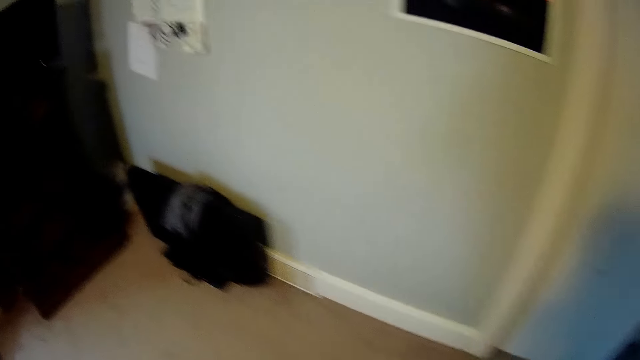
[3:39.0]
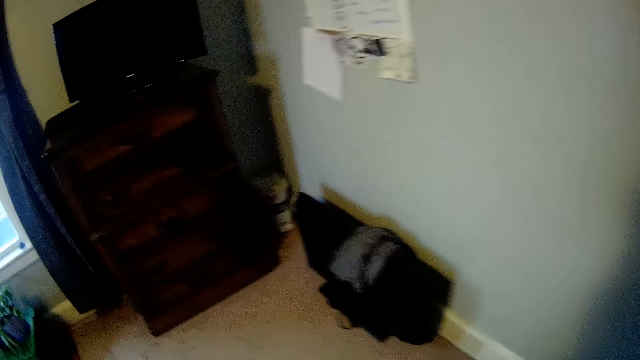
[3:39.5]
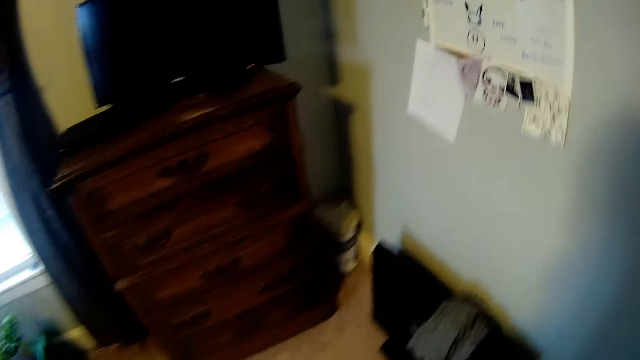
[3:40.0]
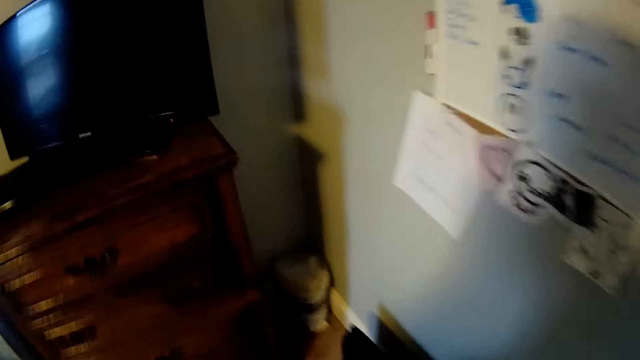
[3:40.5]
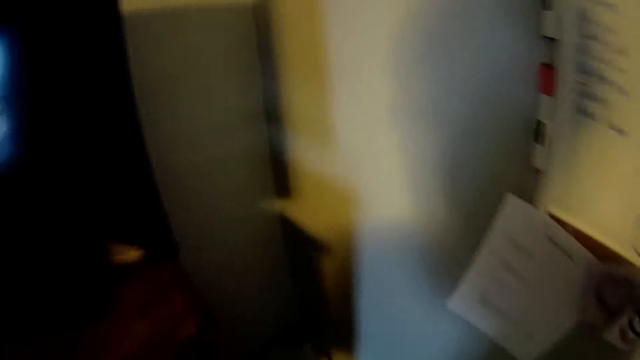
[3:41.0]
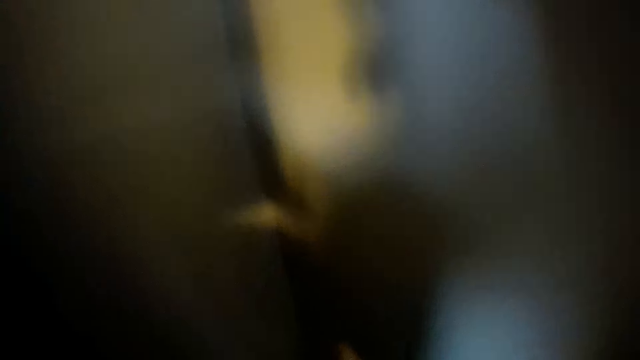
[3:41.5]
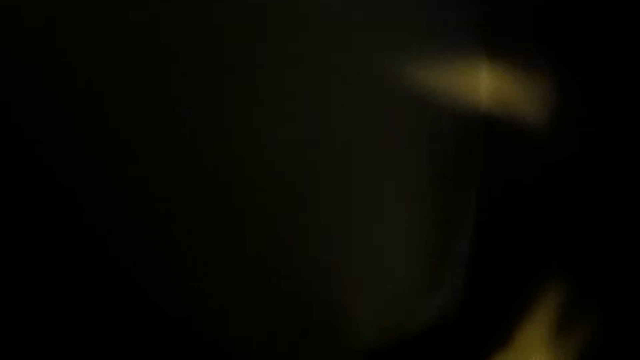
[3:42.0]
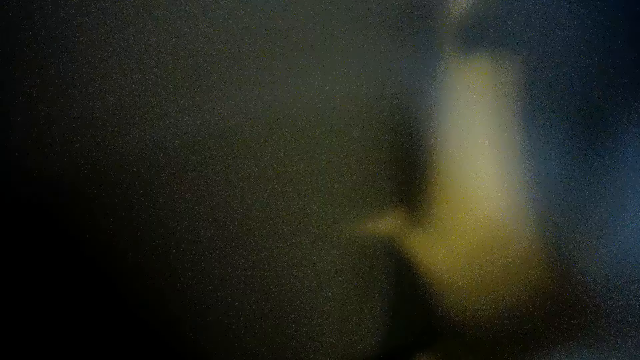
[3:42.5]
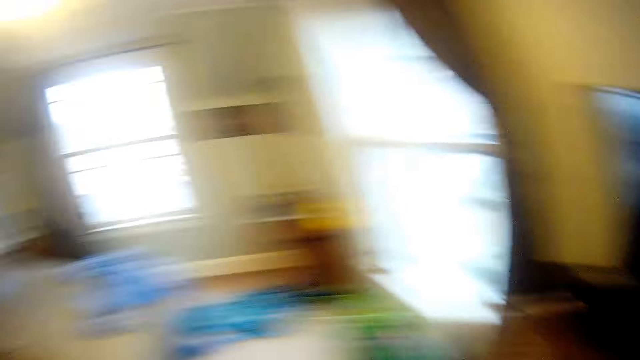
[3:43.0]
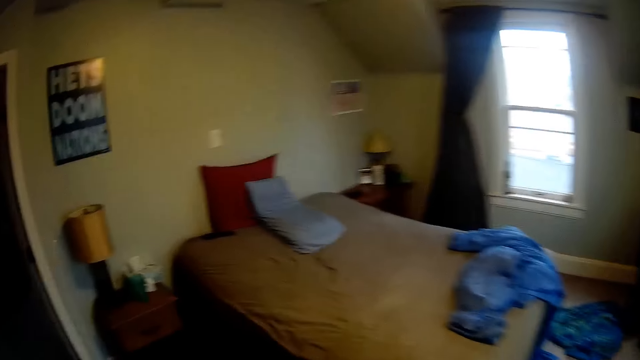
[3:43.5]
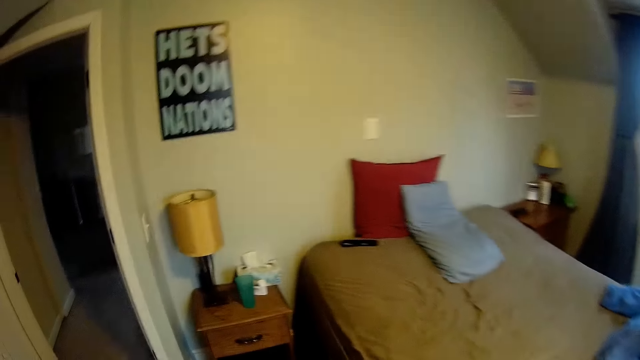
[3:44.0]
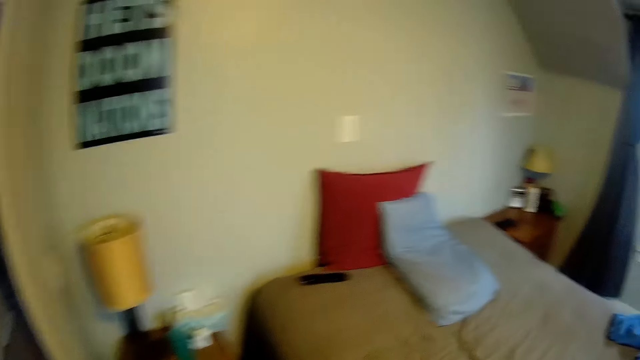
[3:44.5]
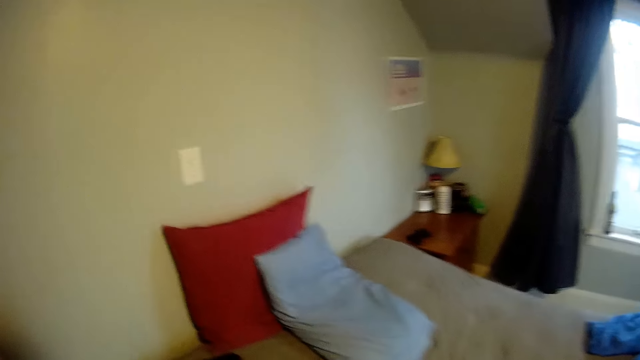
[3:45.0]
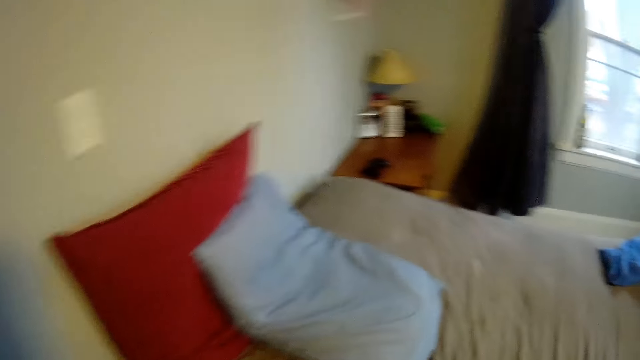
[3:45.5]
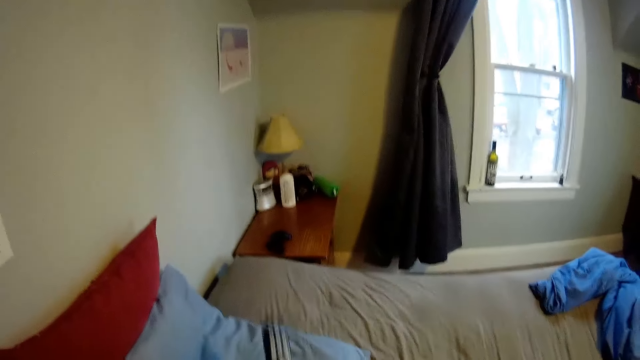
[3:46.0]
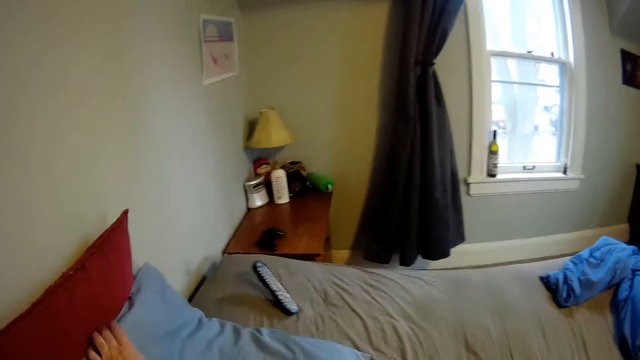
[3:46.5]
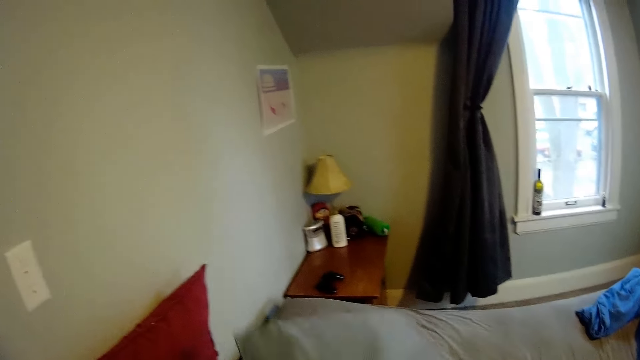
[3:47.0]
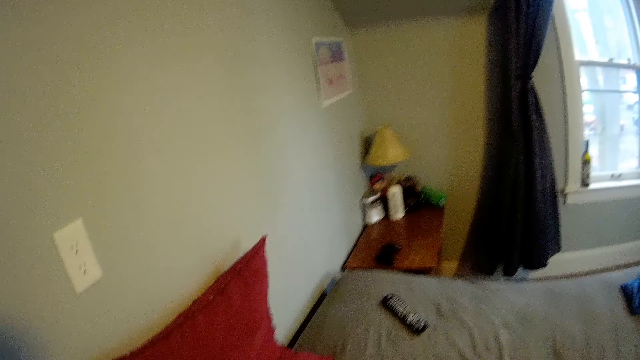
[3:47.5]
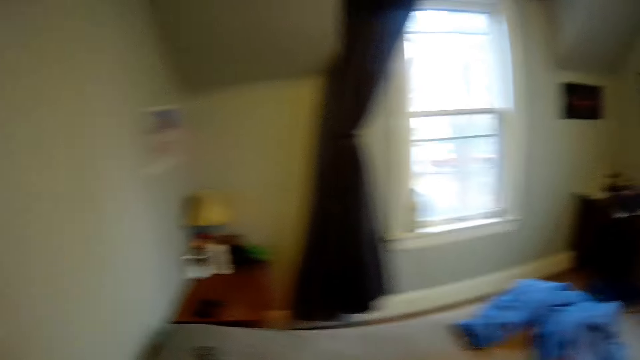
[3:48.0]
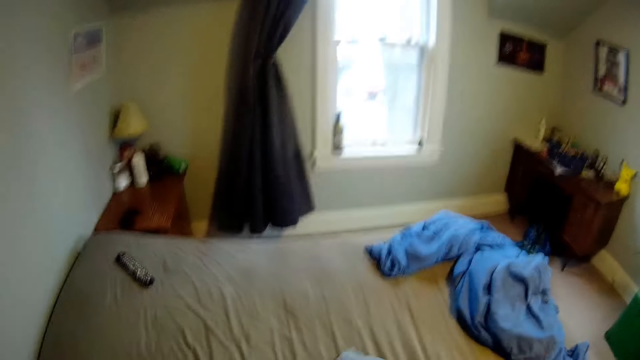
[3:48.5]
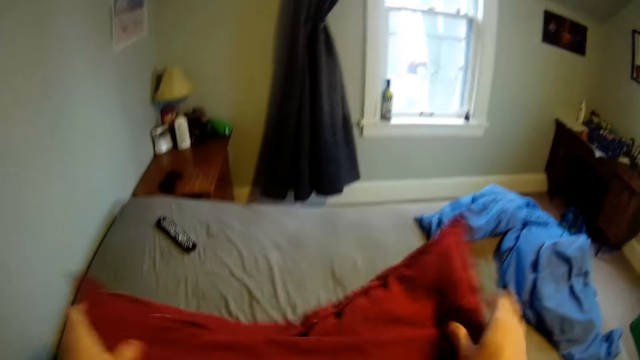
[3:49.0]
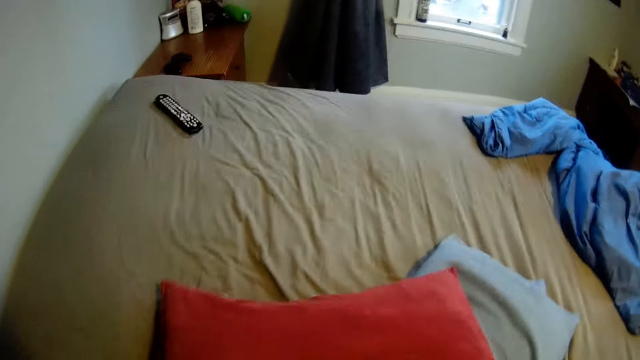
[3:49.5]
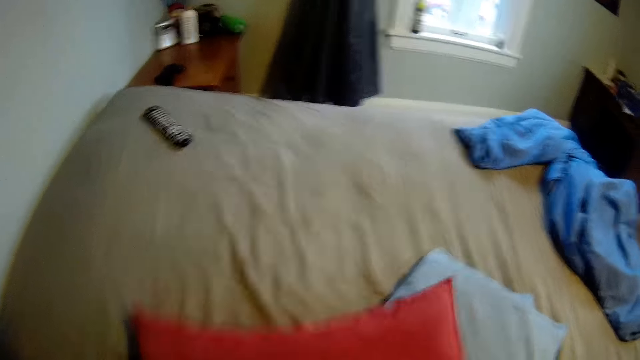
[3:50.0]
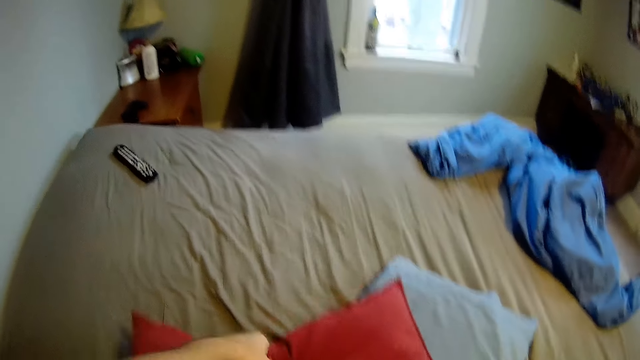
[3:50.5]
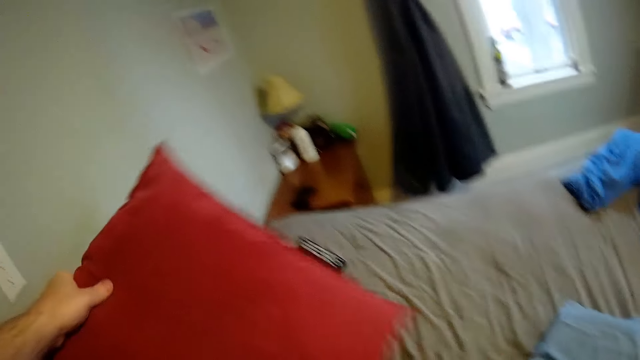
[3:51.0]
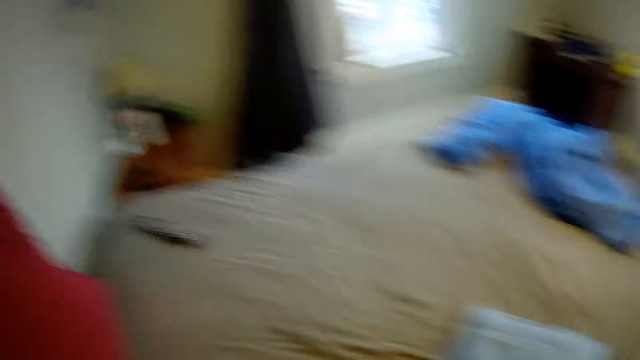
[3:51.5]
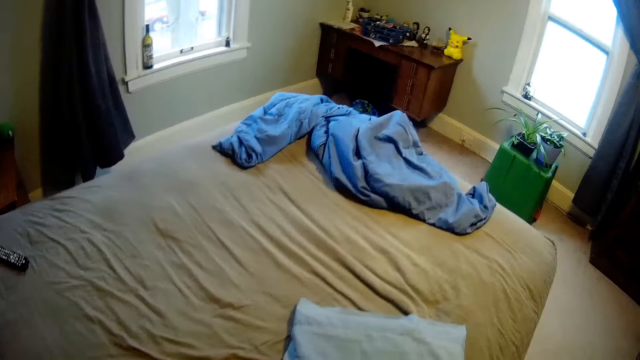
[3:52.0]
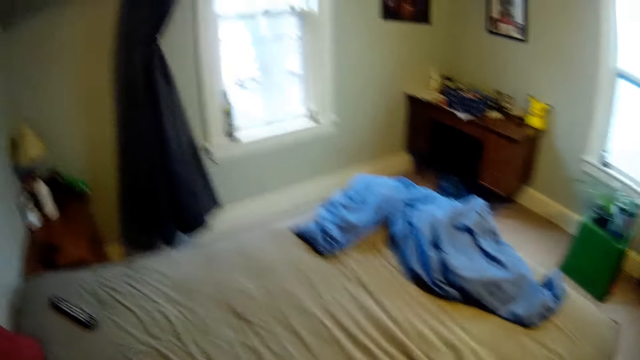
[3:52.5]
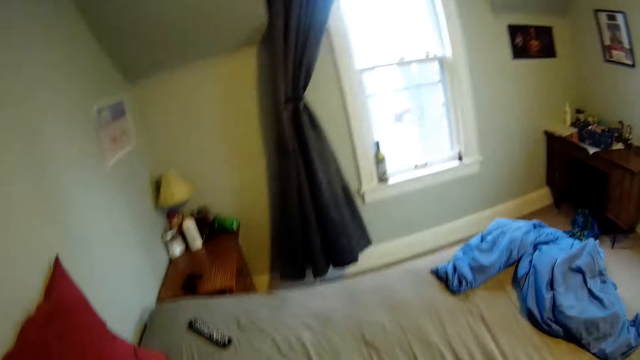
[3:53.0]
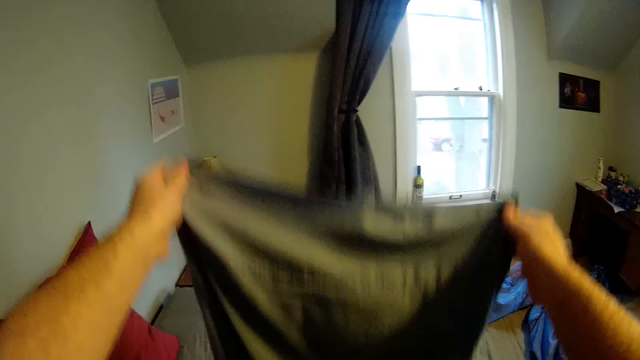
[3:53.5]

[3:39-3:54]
The camera wearer walks around. They blow their nose. They trash the tissue. They walk in the room. They throw the remote control to a bed. They pick a pillow from the bed. They arrange pillows. They pick the pillow from the bed again. They shake the pillow on the bed. They return the pillow to the bed.

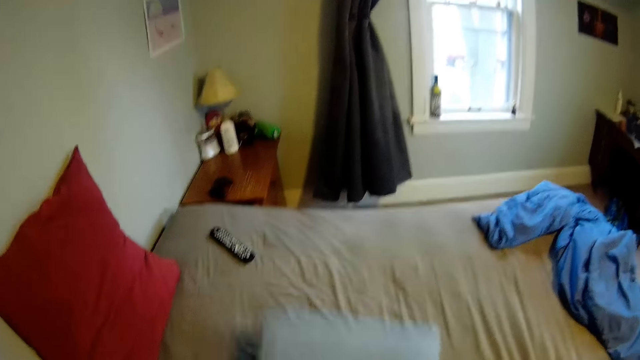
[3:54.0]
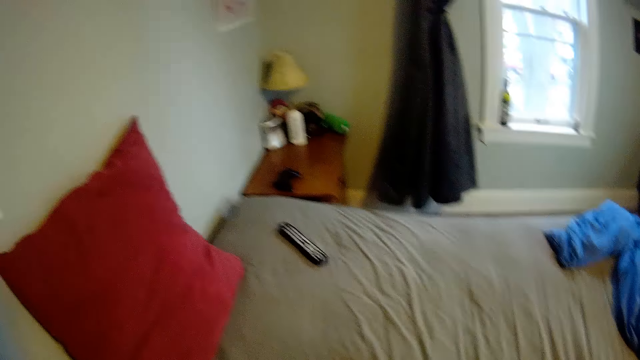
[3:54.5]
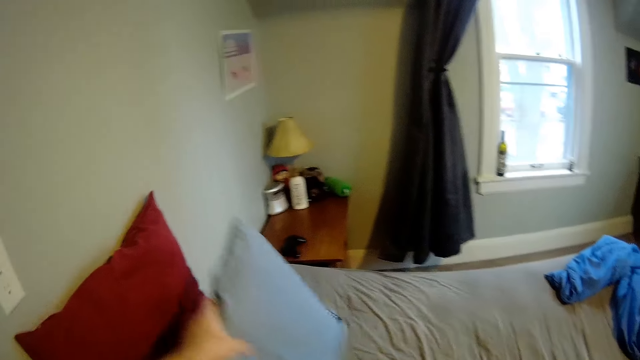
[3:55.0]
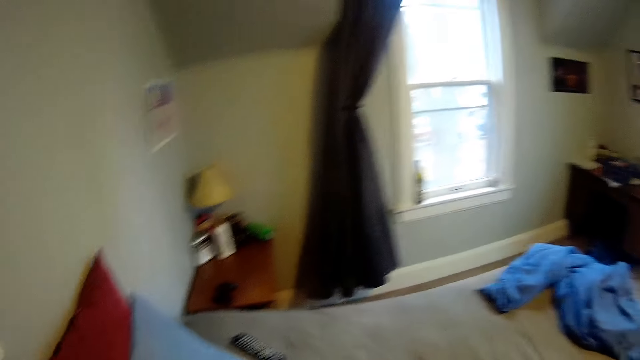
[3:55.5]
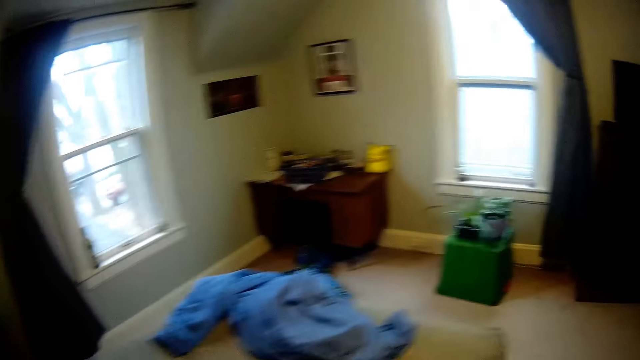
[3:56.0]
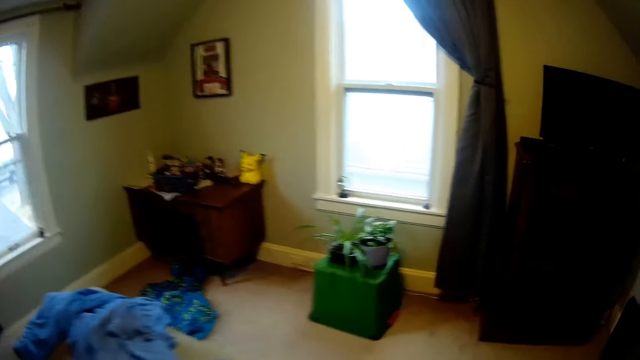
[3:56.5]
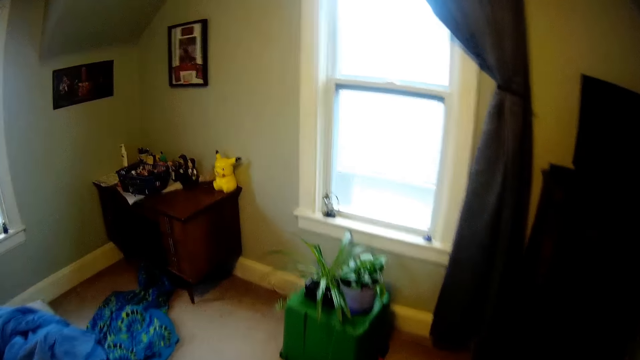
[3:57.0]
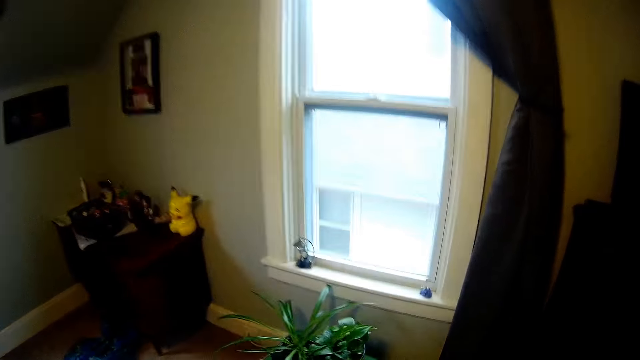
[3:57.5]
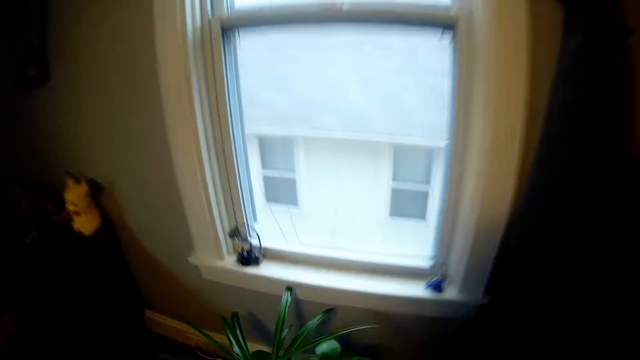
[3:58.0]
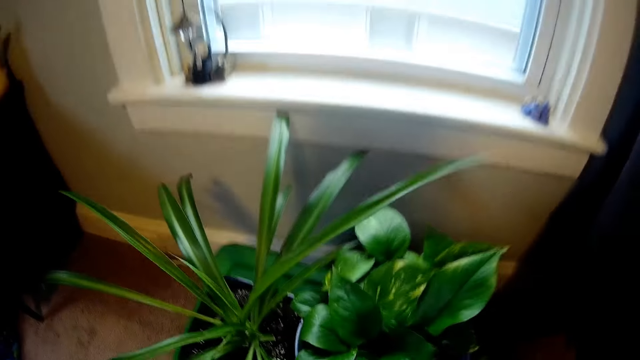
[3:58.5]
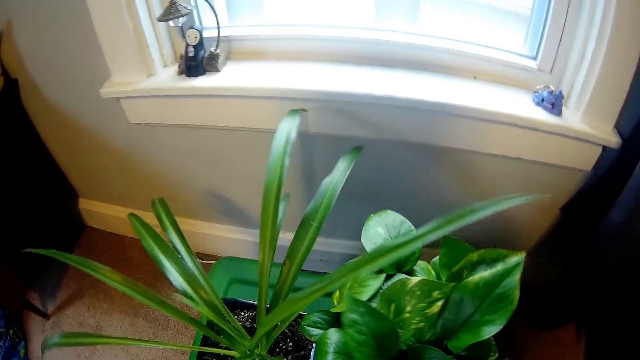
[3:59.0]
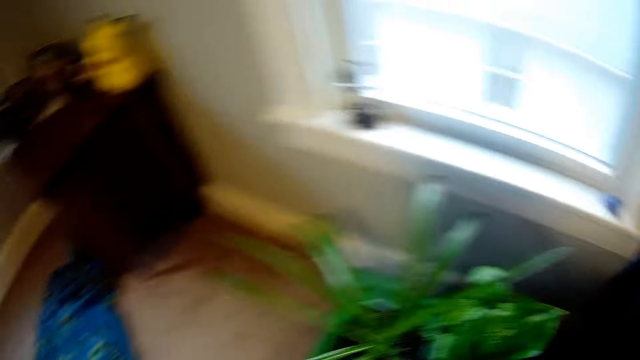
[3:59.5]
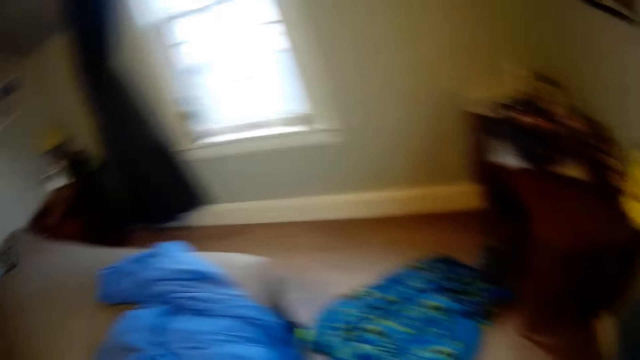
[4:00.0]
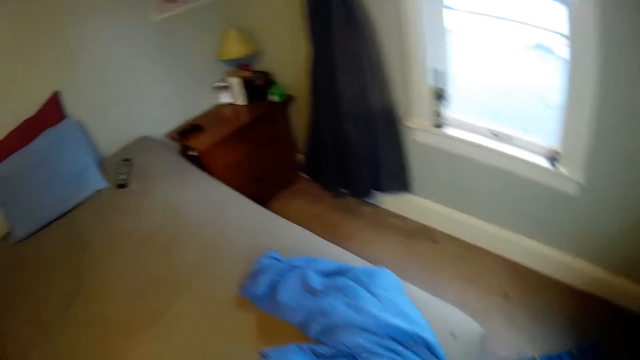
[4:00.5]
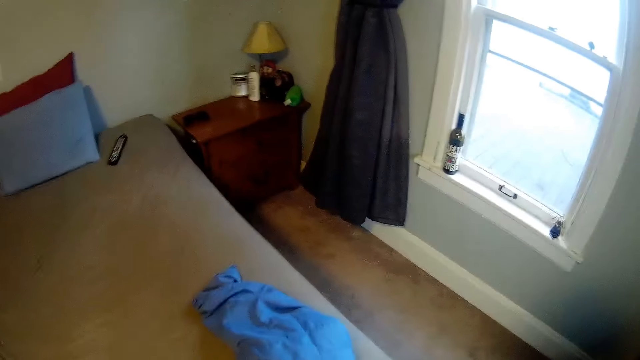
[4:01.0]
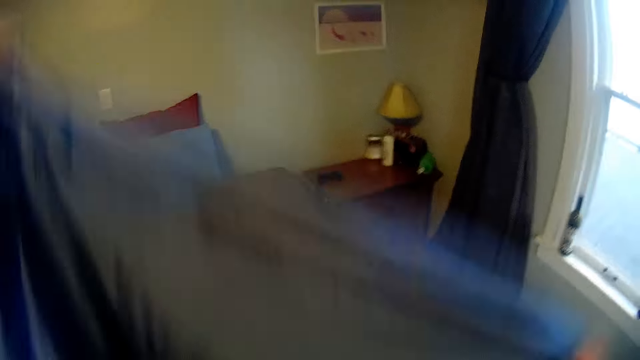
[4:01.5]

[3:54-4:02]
The camera wearer returns the pillow to the bed. They walk in the room.
